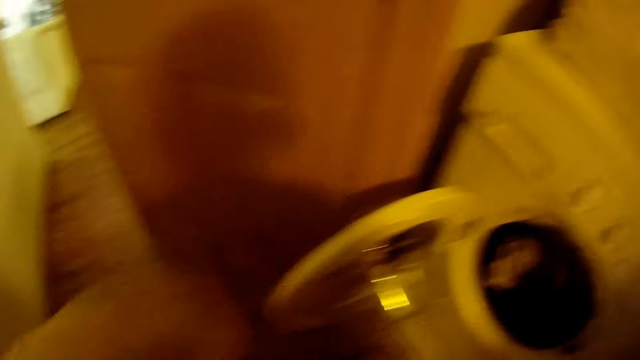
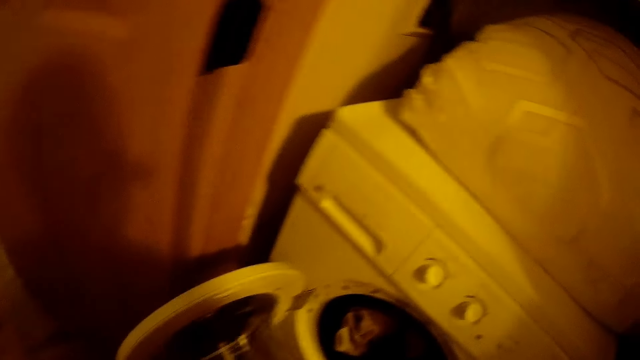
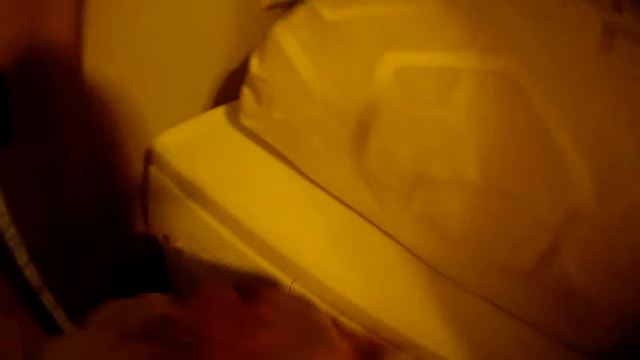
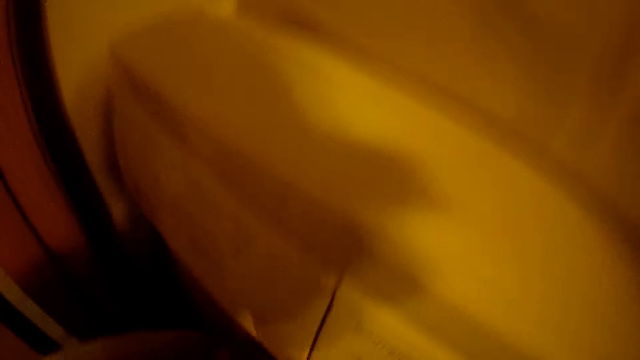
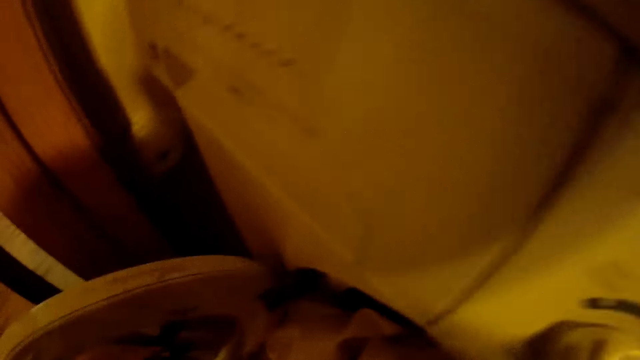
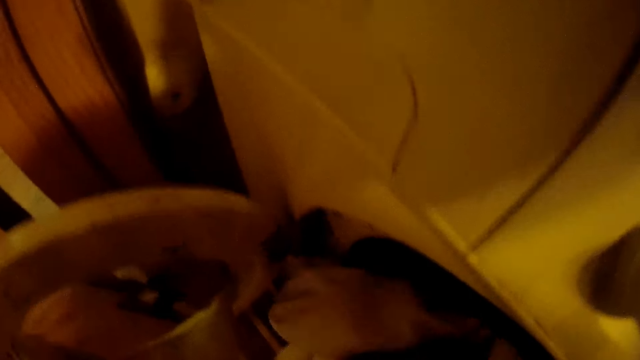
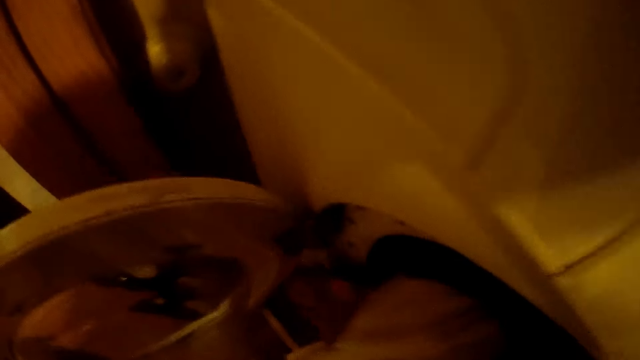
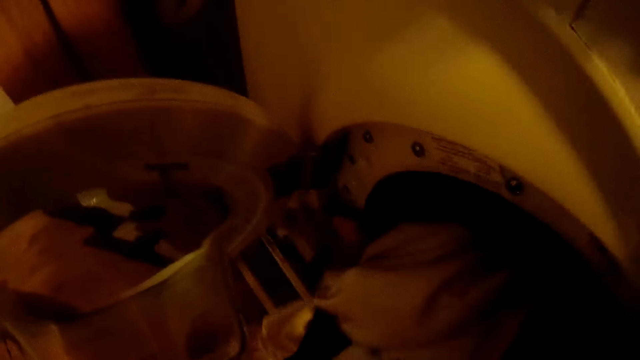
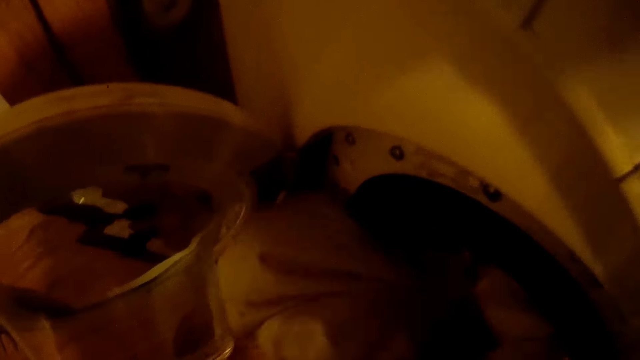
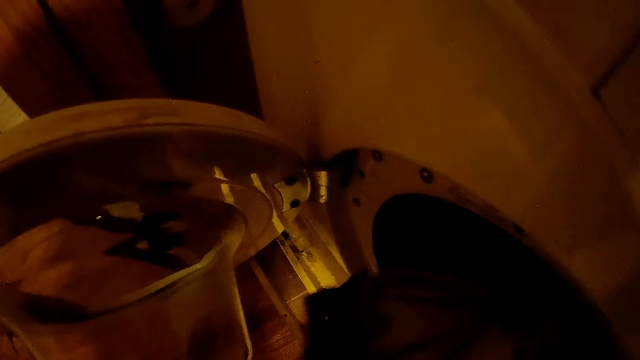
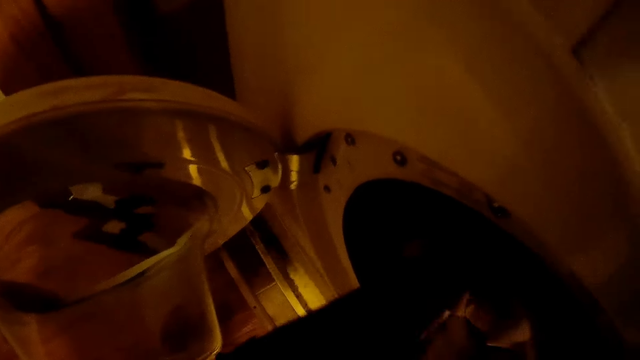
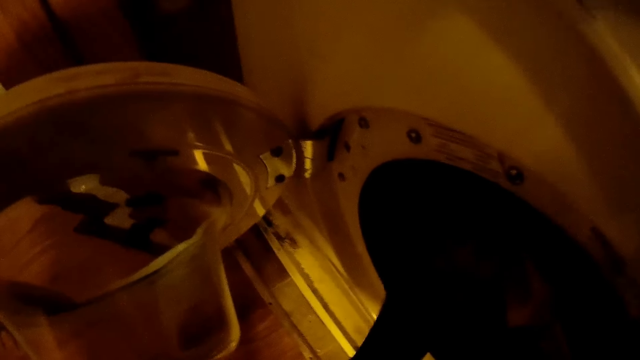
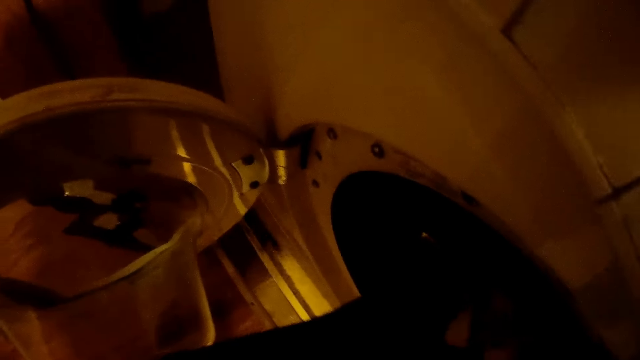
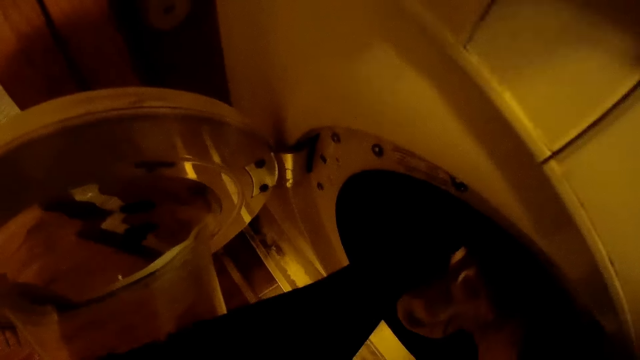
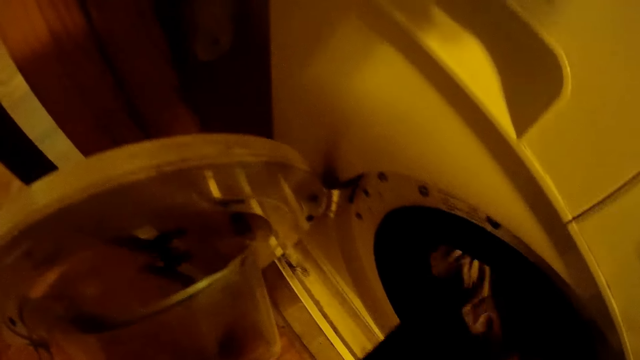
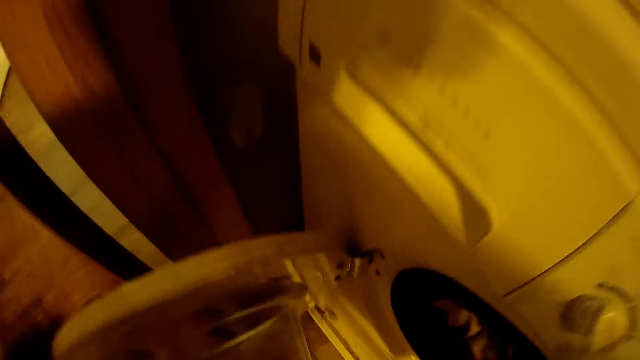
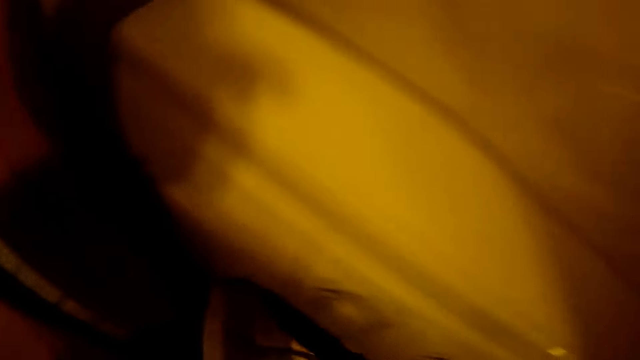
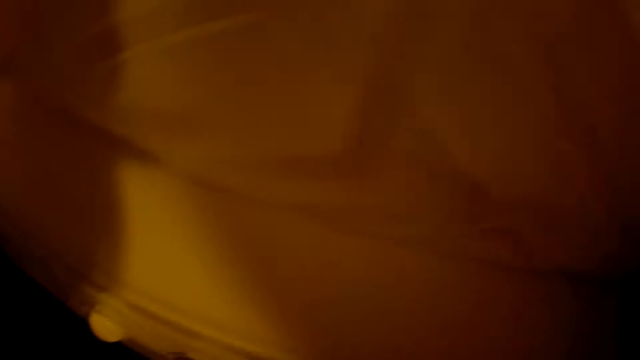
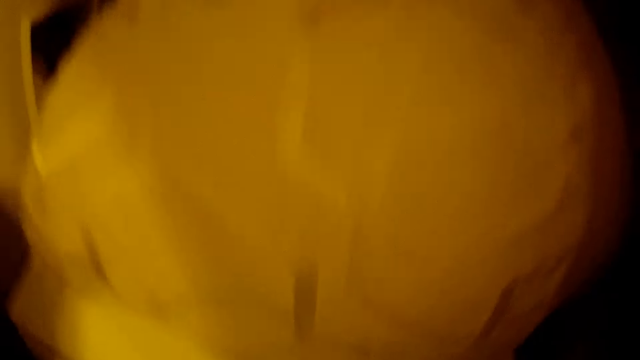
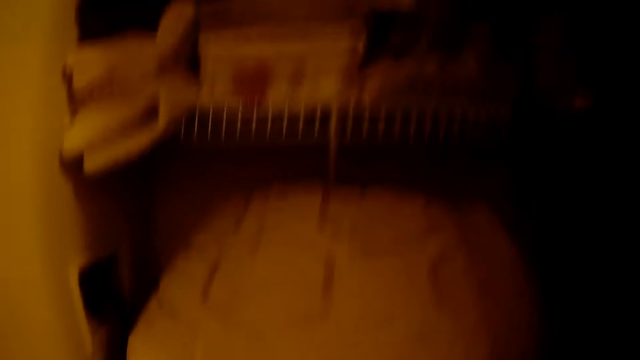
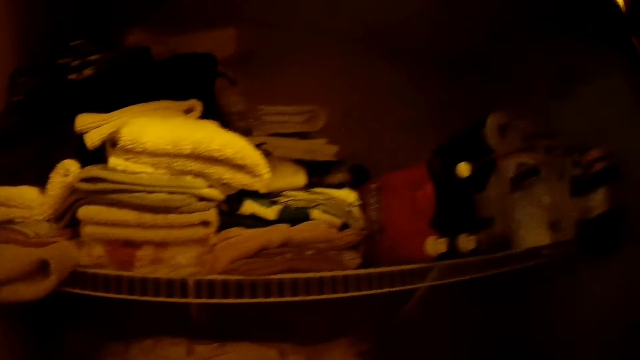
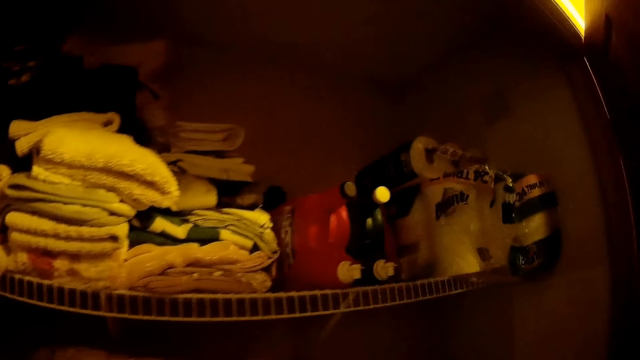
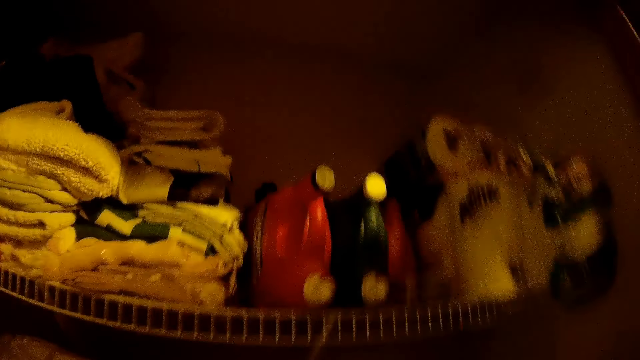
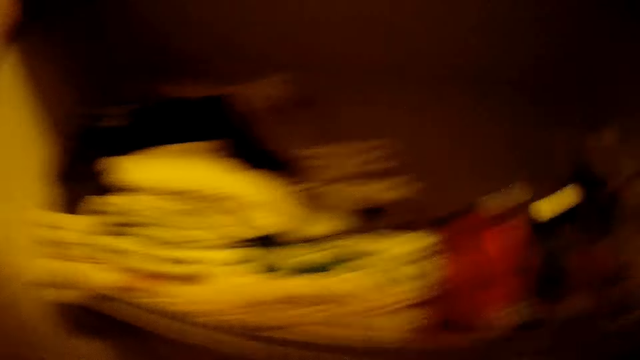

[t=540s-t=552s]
The camera wearer puts the bedsheet in both her hands into the washing machine. She closes the washing machine with her left hand.

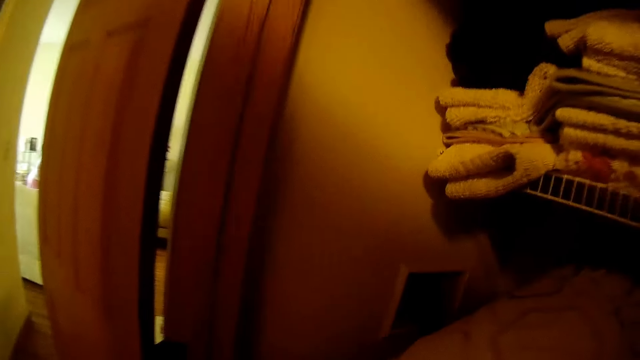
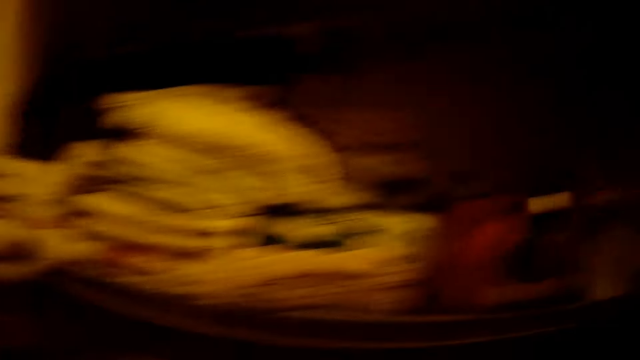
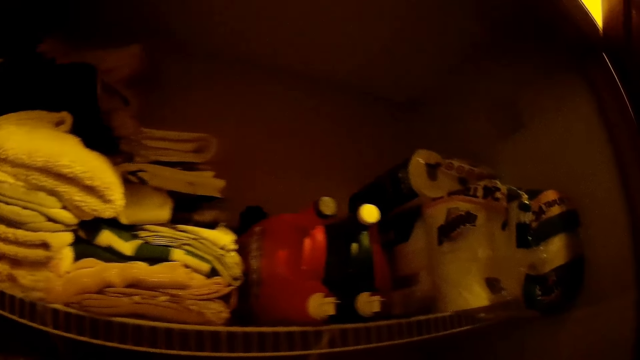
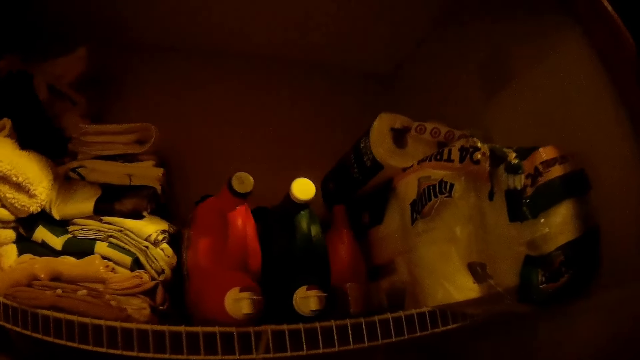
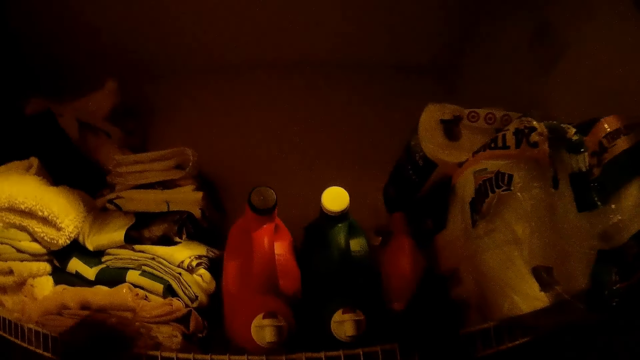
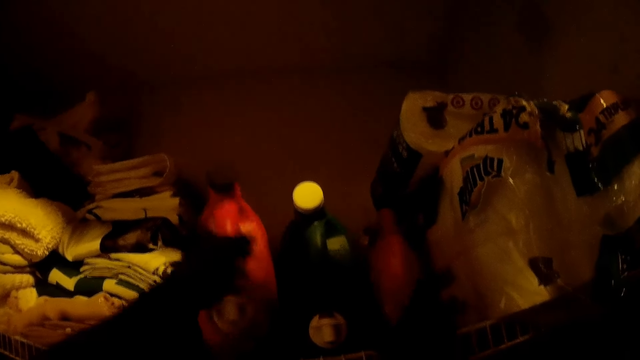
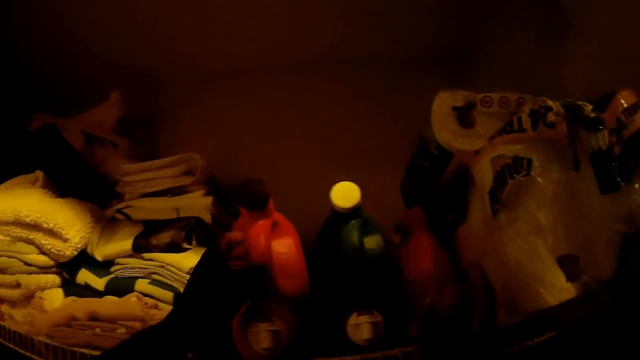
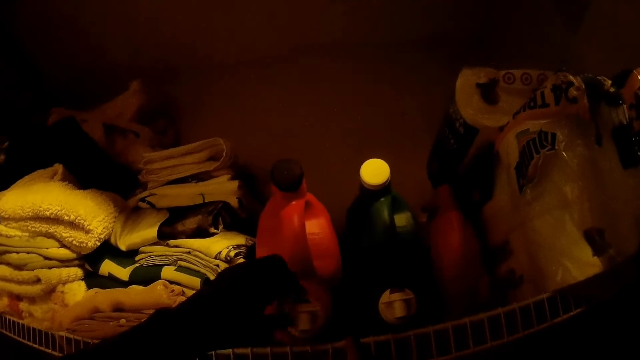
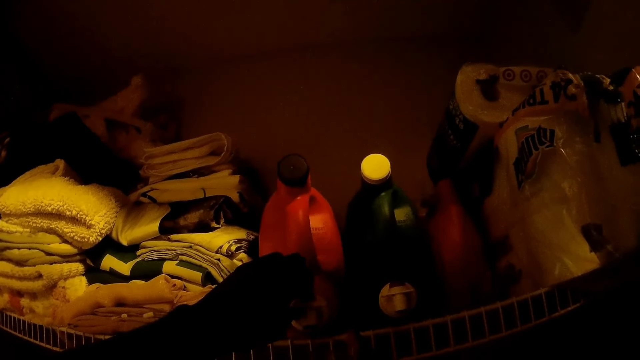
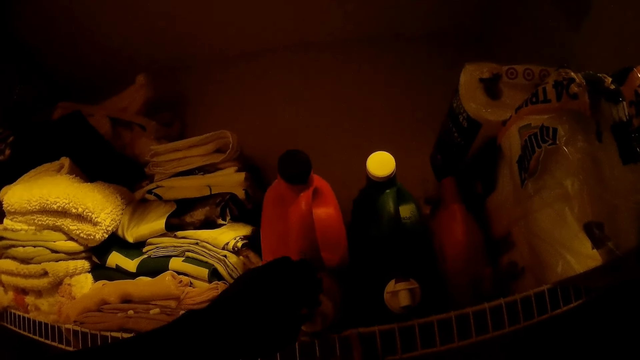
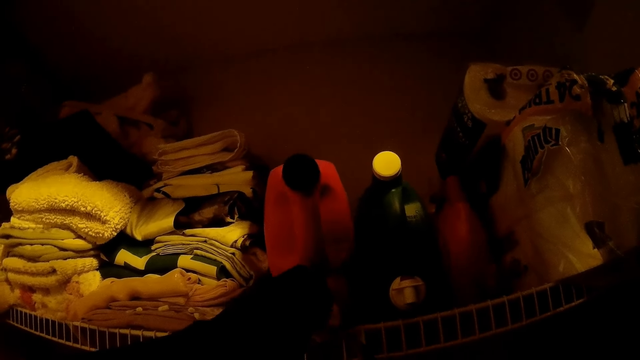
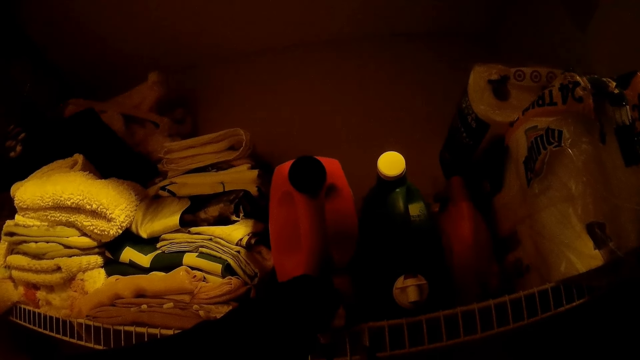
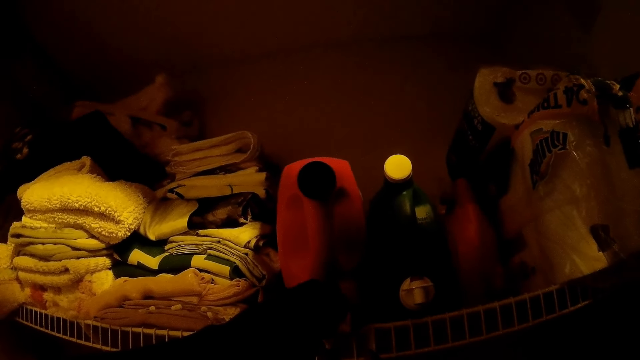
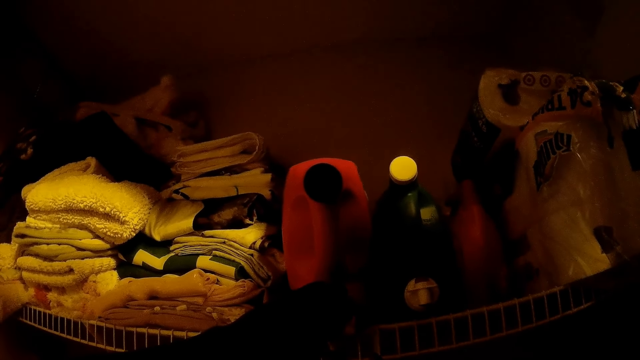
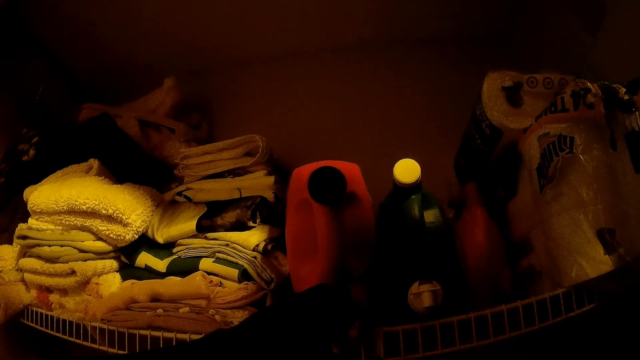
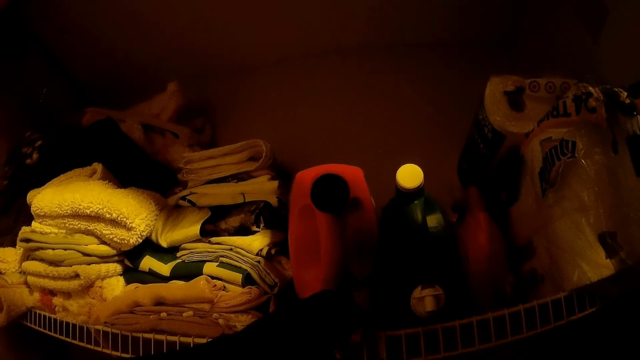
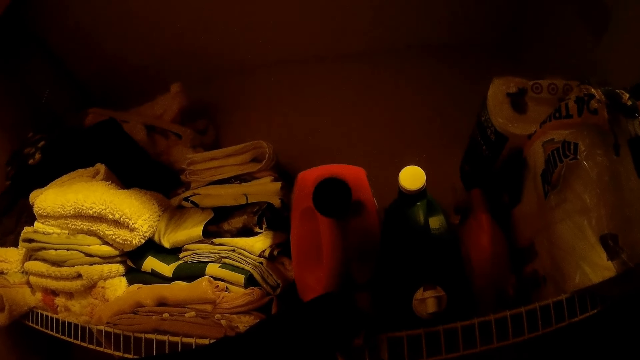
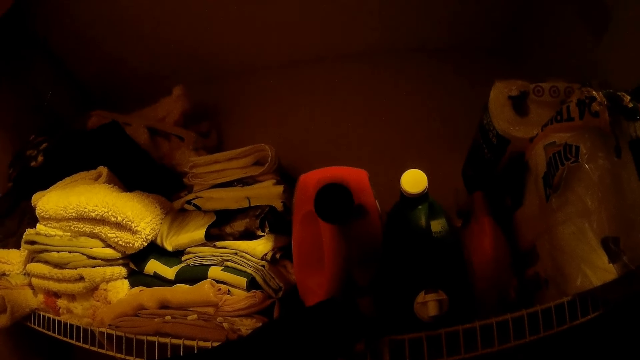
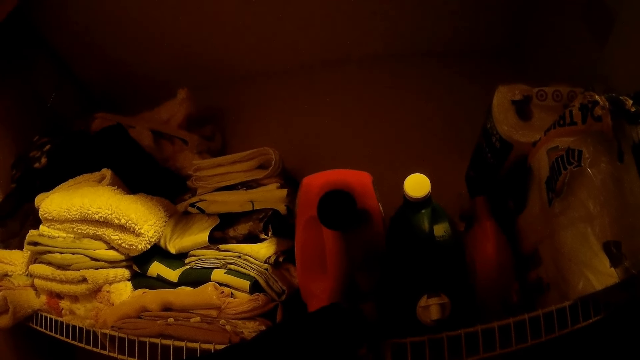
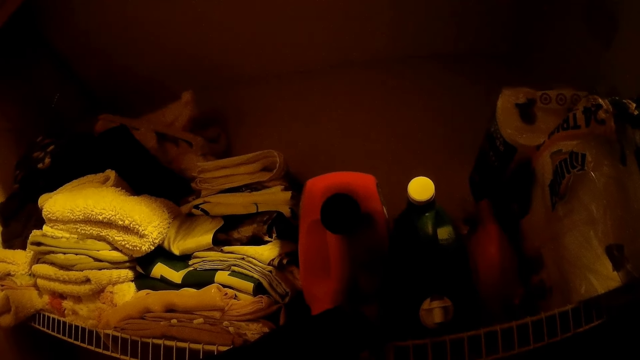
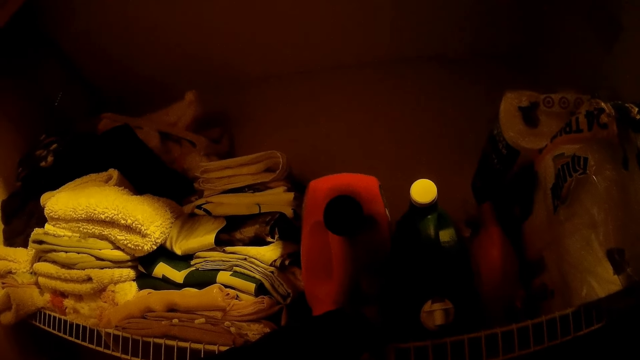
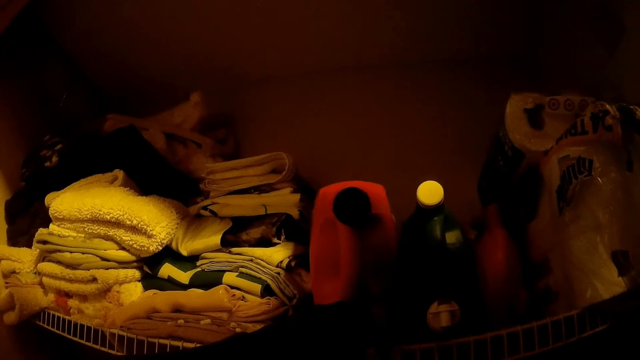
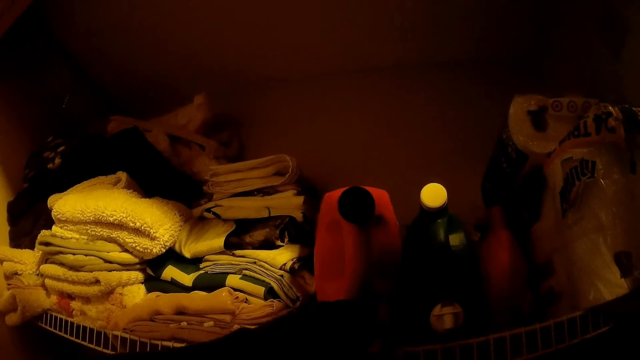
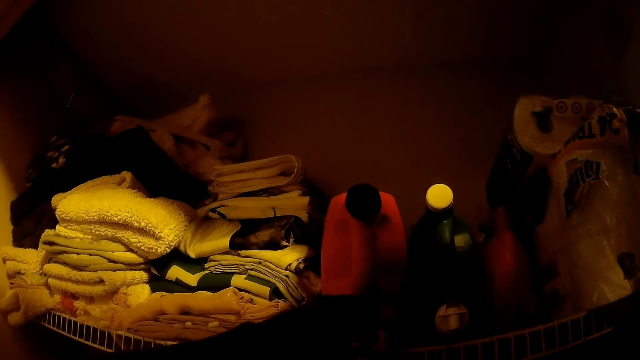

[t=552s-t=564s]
The camera wearer takes a cup from a clothes rack with her right hand. She shakes a liquid soap keg on the clothes rack with her left hand. She pours the liquid from the can on the shelf. She tilts the bottle on the shelf with her left hand.
